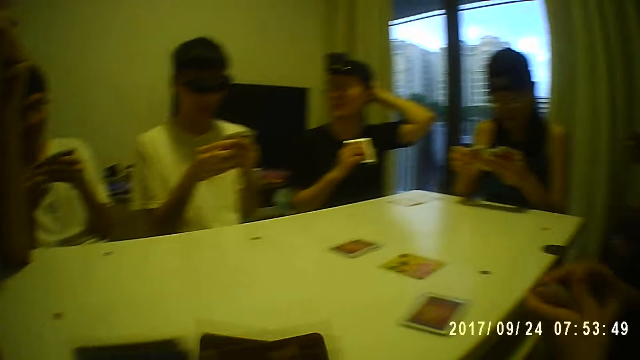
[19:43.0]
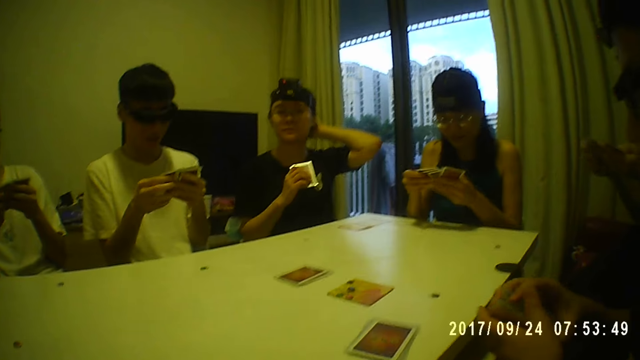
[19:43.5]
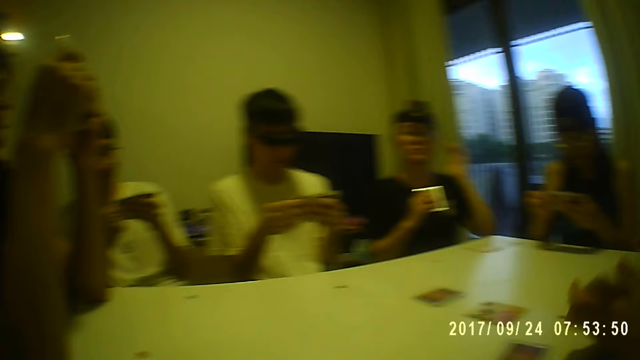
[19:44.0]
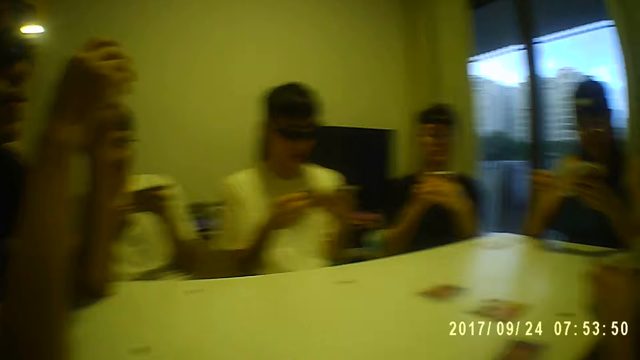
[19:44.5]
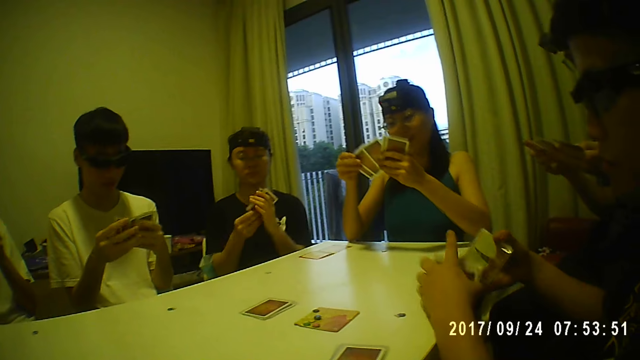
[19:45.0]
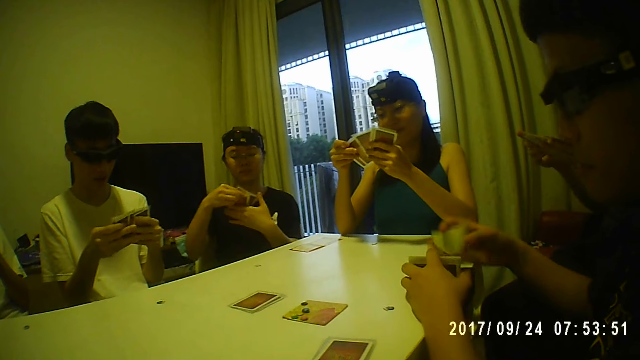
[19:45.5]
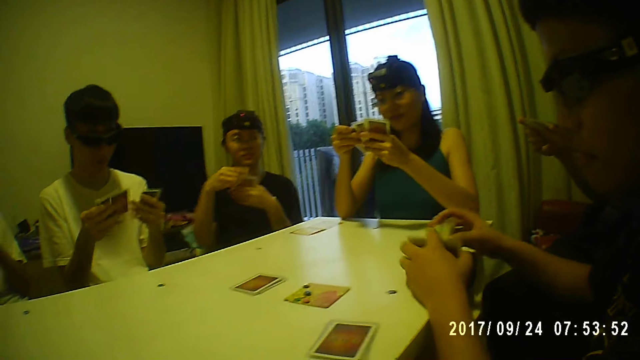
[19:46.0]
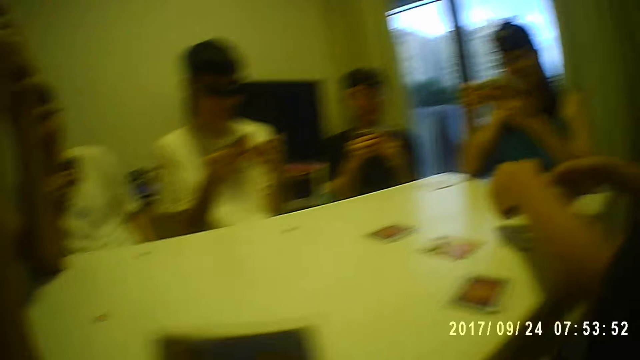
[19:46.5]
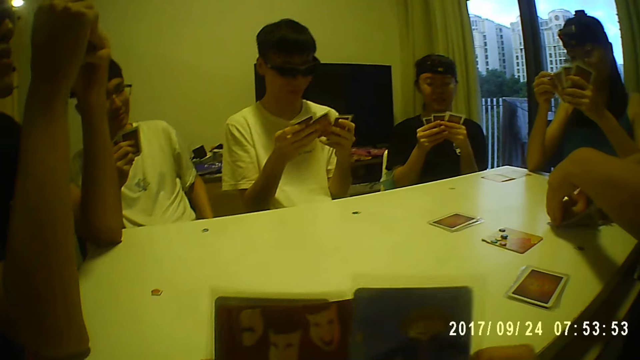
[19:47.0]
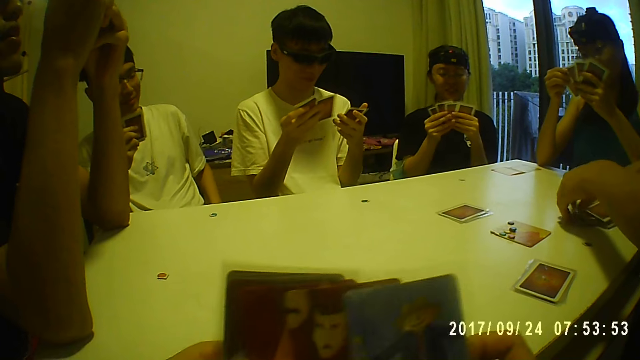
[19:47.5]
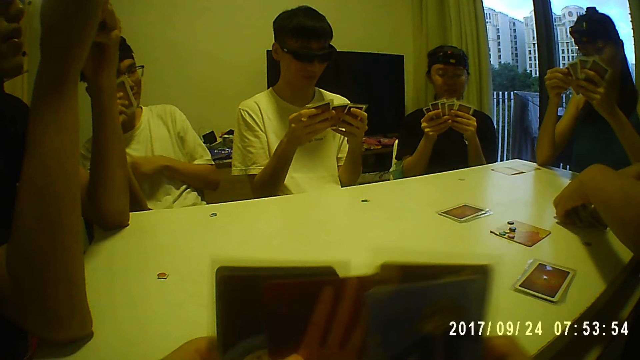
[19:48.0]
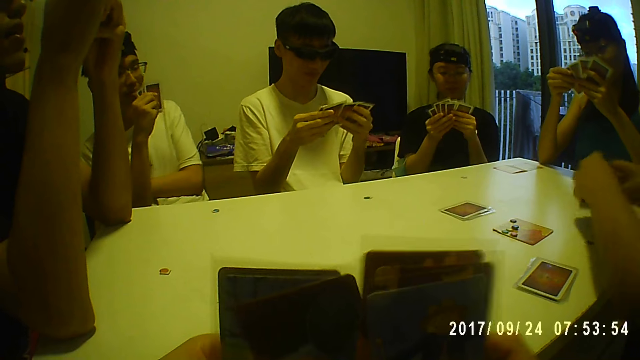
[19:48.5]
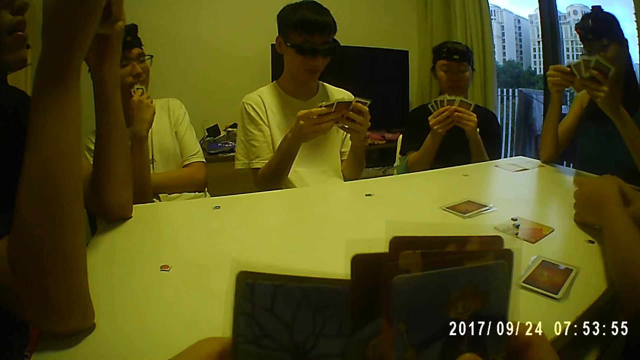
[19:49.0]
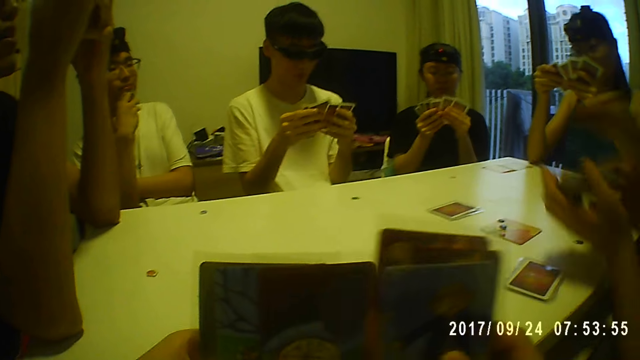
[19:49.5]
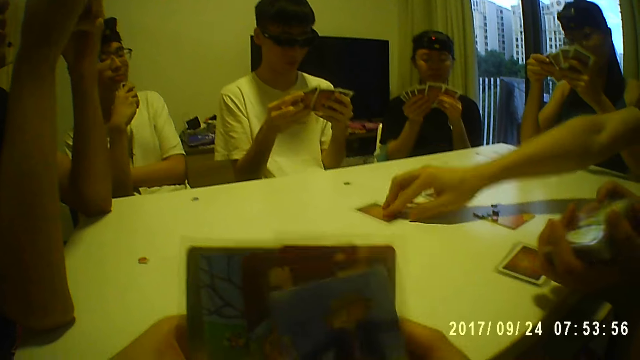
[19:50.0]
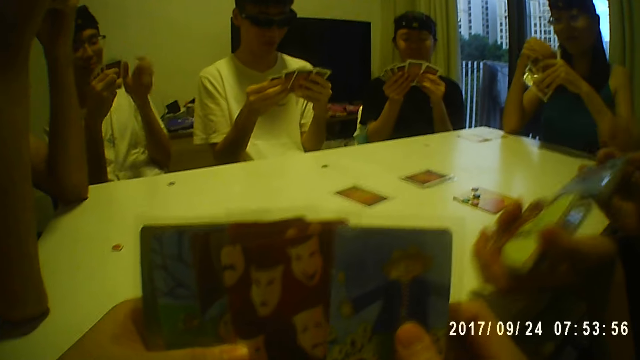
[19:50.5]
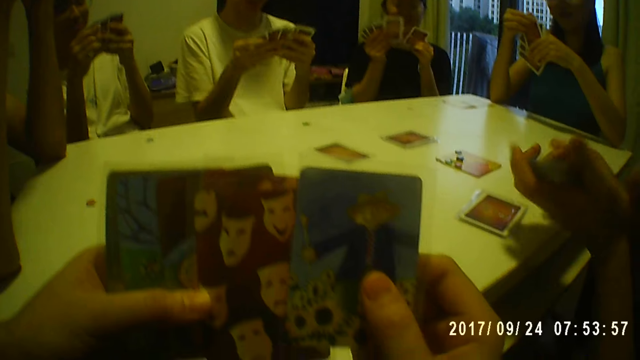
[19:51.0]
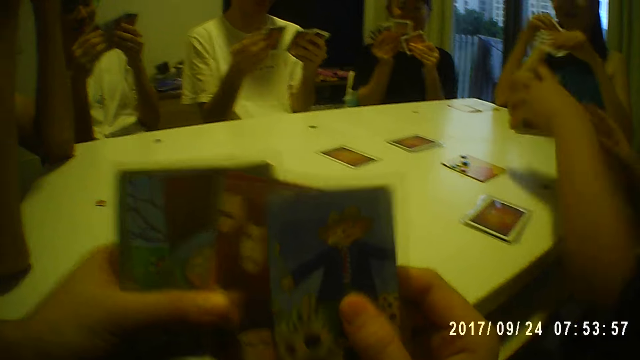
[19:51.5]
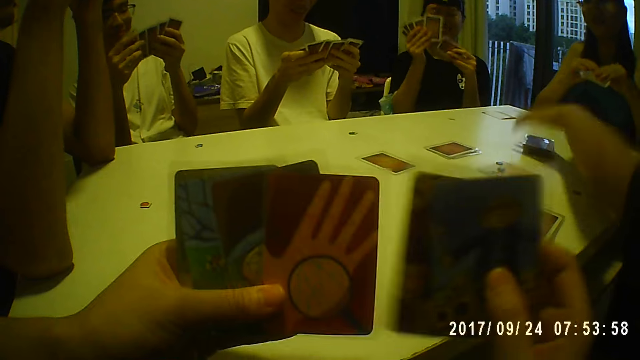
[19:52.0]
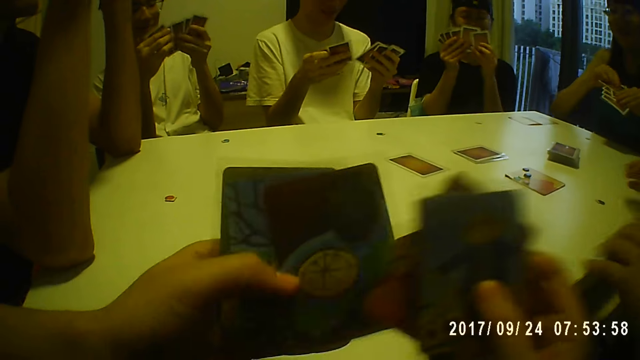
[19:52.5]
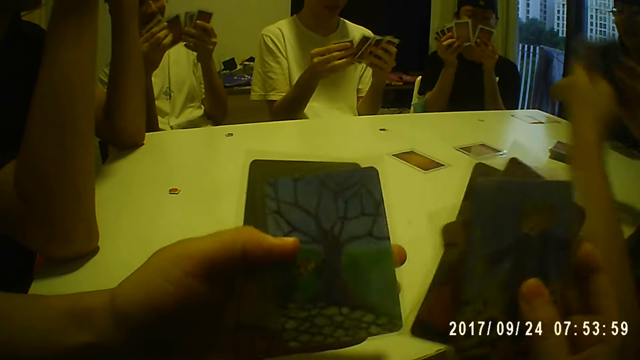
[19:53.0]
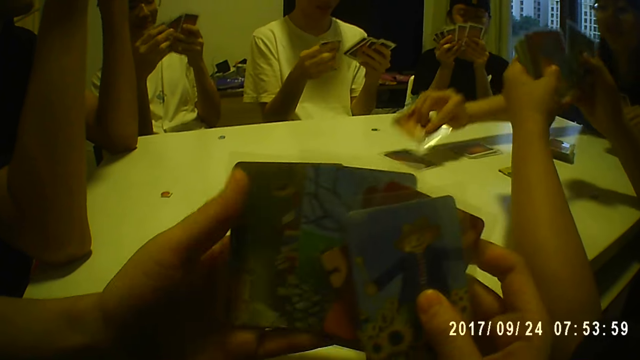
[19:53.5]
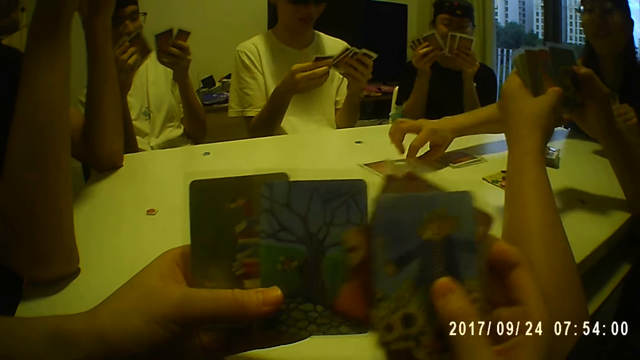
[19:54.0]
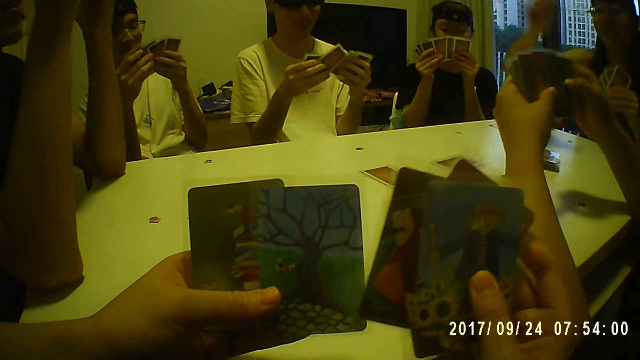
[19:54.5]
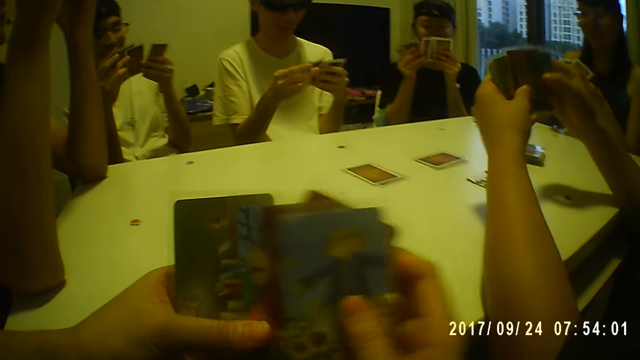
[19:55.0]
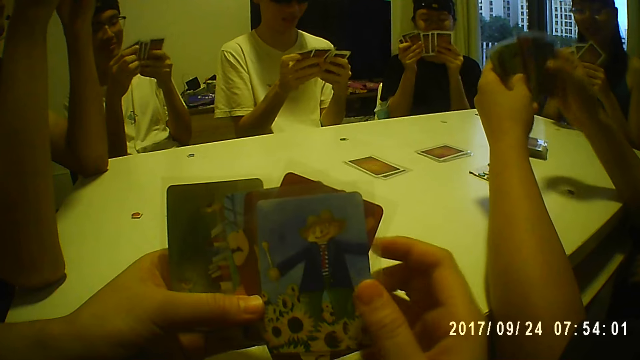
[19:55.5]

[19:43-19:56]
The man arranges the cards with both hands. A woman holds the cards. A person holds the cards in both hands. The man shuffles the cards on the table with both hands. Another person holds the cards, the other person holds the cards, the first person holds the cards, and another person holds the cards. Another man drops a card on the table with his right hand. The first man shuffles the cards with both hands. The camera wearer holds the cards. The first man drops the cards on the table with his left hand. The woman drops a card on the table with her right hand.

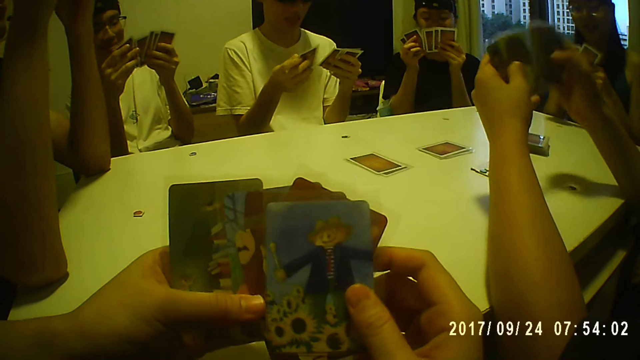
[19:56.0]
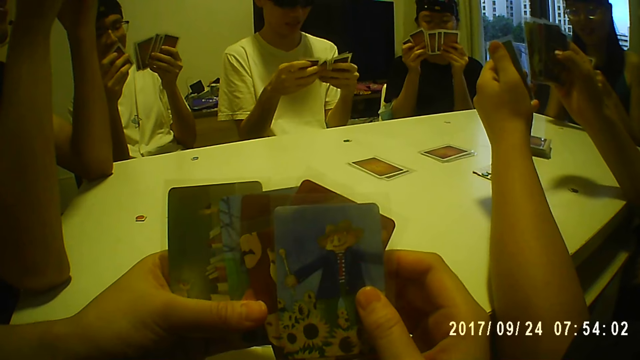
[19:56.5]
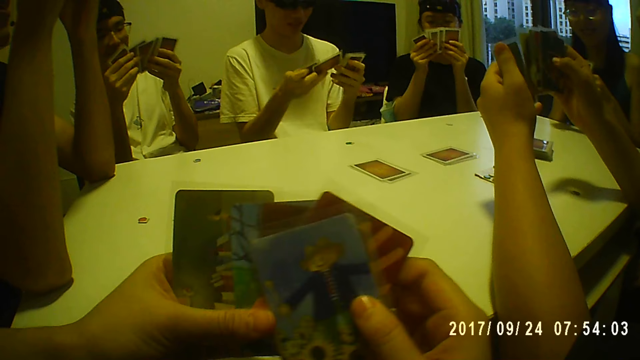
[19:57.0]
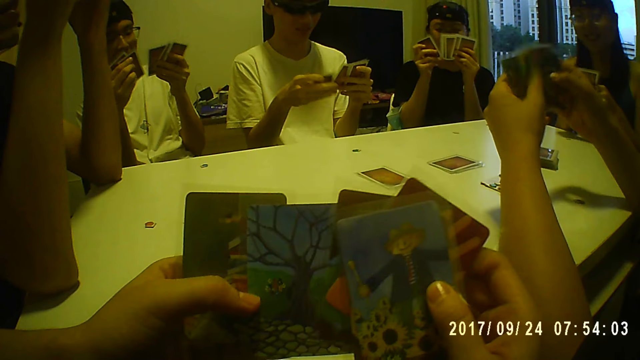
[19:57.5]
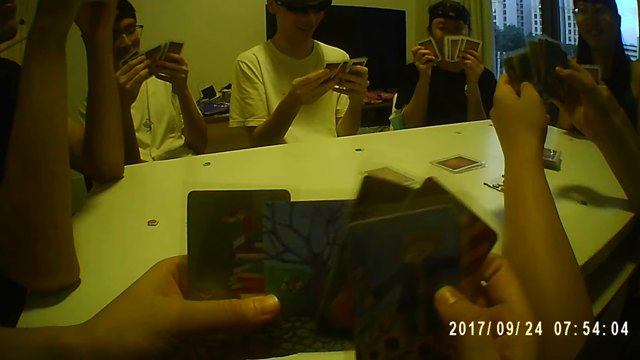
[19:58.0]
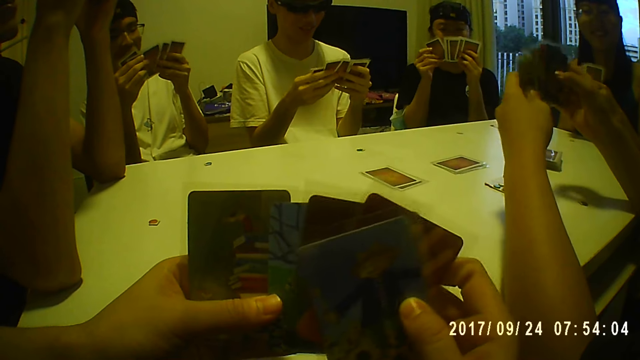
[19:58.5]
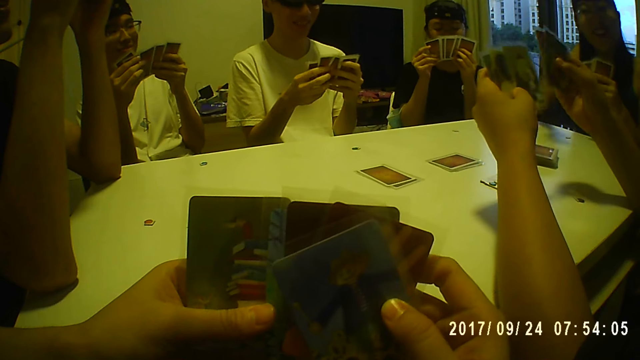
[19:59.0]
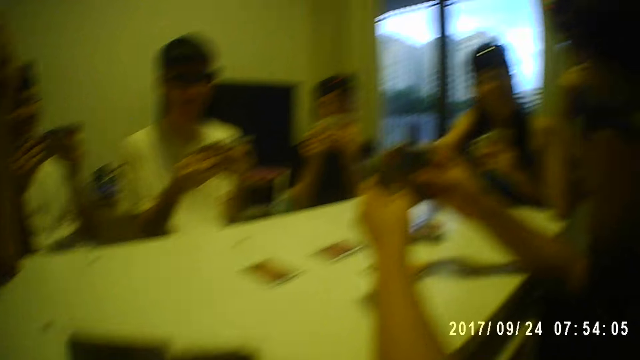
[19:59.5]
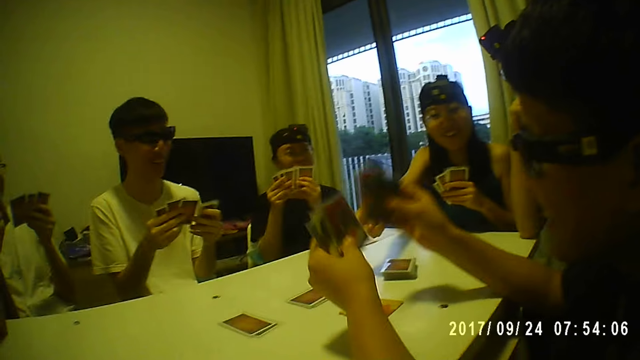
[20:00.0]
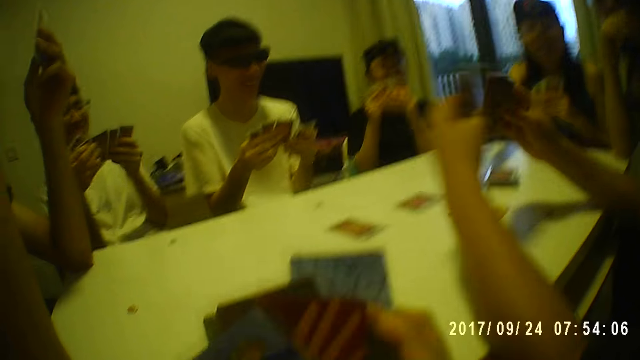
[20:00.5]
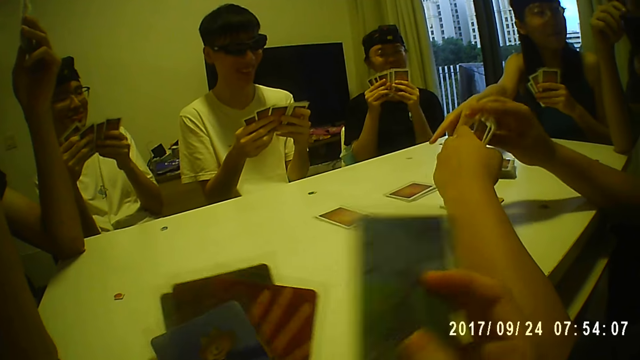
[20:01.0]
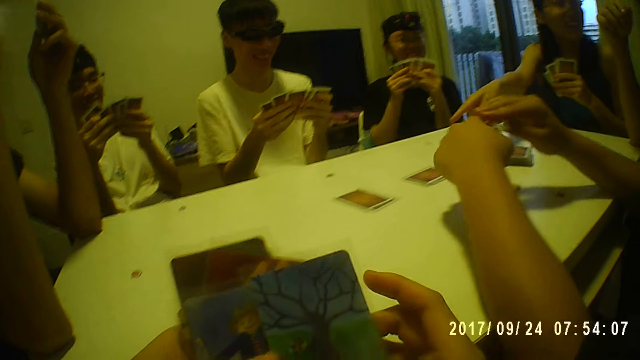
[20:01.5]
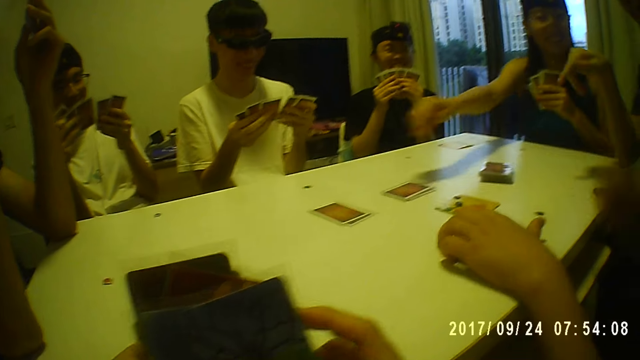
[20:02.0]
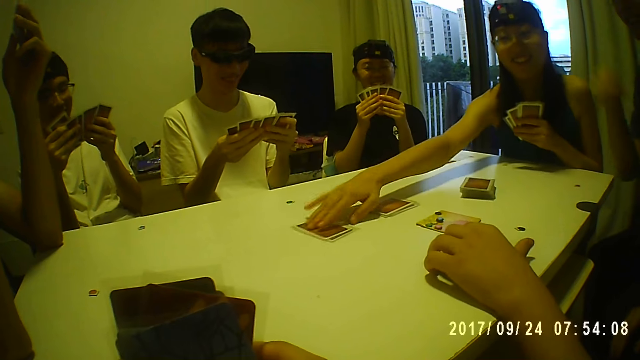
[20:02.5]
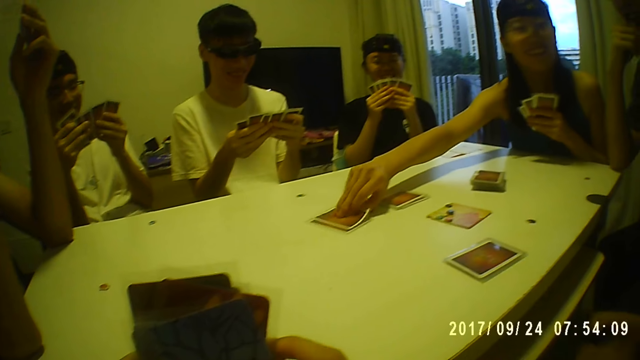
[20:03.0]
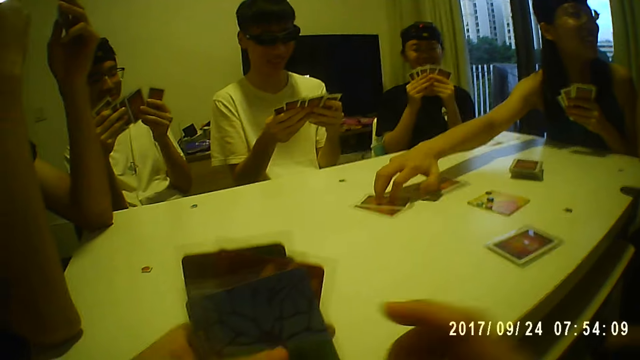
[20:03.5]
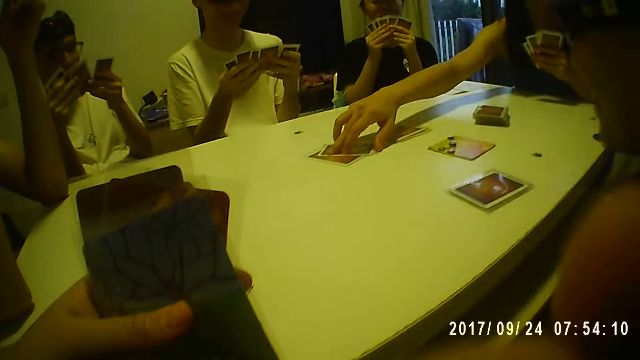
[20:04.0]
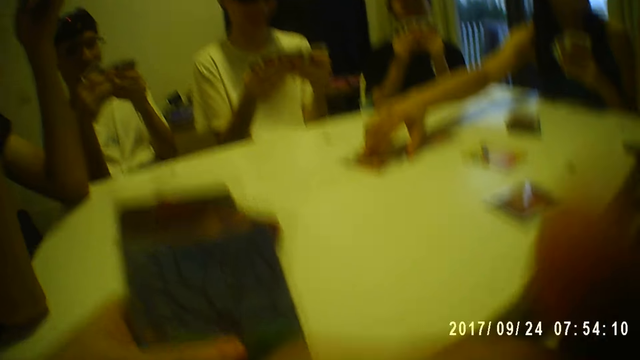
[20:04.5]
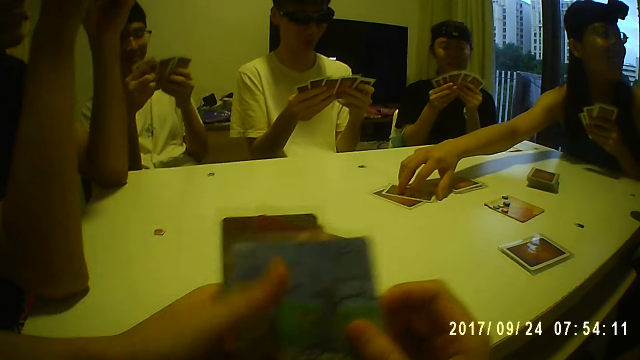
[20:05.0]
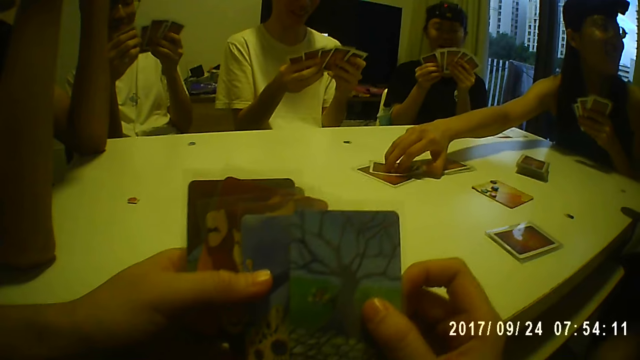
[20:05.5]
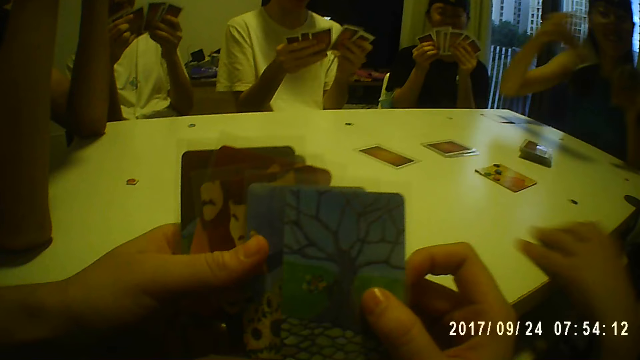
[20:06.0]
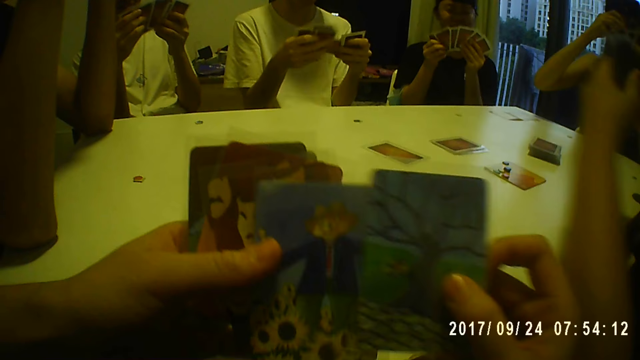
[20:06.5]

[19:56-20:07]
The camera wearer holds the cards. A person holds the cards. A woman takes the card on the table with her right hand. The camera wearer adjusts her camera with her right hand. A man takes the cards on the table with his left hand. The woman drops a card on the table with her right hand.
